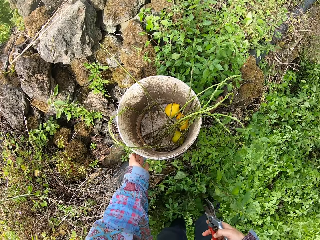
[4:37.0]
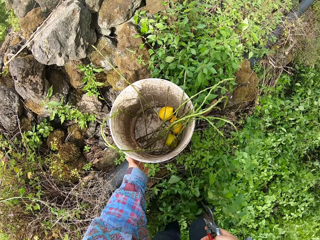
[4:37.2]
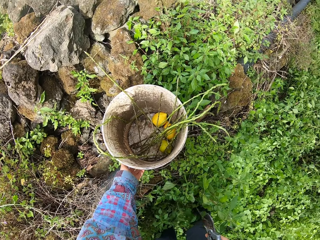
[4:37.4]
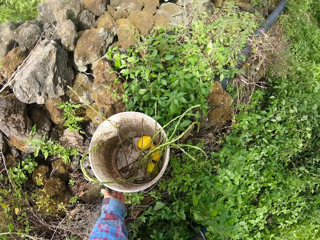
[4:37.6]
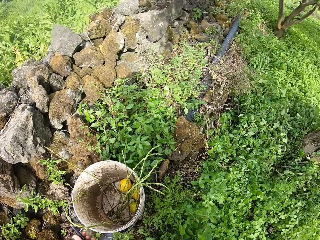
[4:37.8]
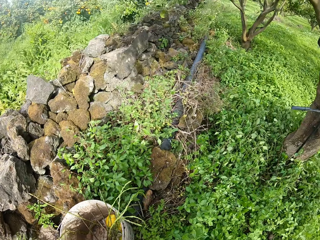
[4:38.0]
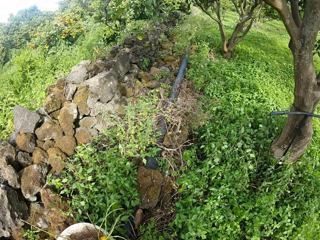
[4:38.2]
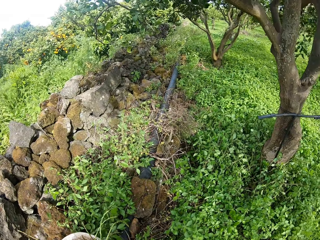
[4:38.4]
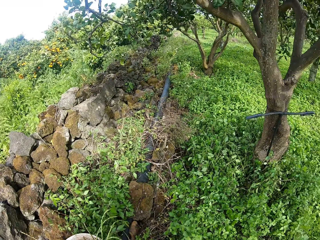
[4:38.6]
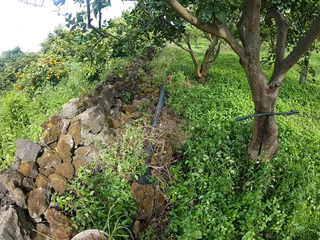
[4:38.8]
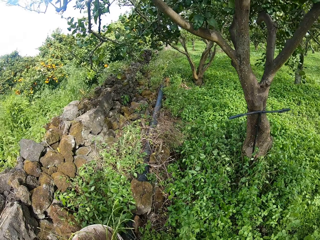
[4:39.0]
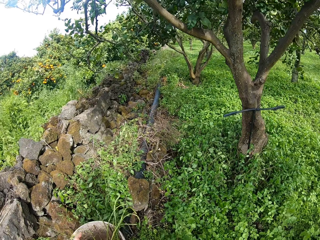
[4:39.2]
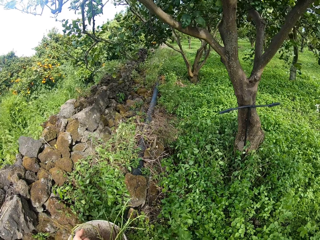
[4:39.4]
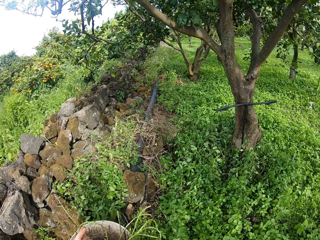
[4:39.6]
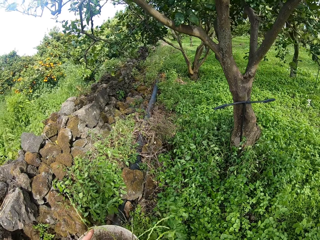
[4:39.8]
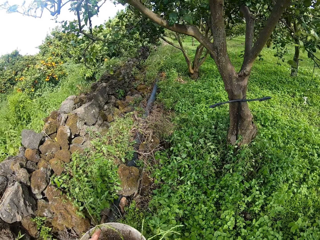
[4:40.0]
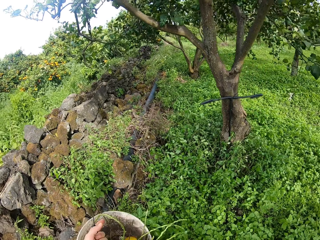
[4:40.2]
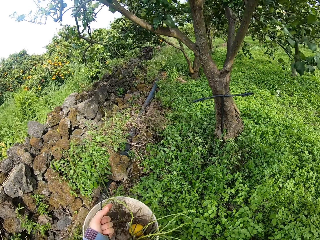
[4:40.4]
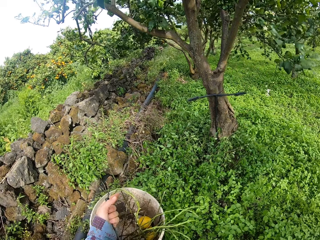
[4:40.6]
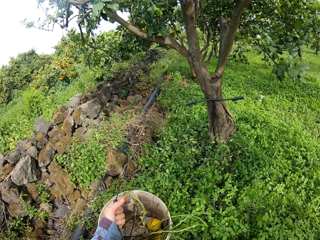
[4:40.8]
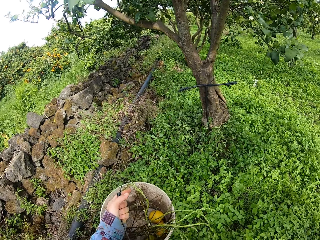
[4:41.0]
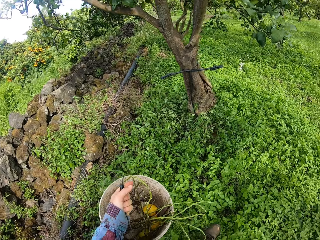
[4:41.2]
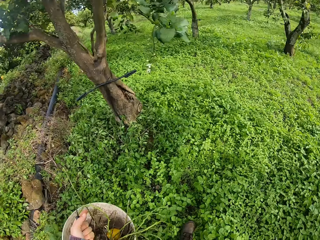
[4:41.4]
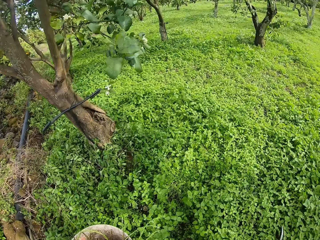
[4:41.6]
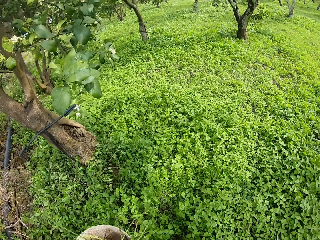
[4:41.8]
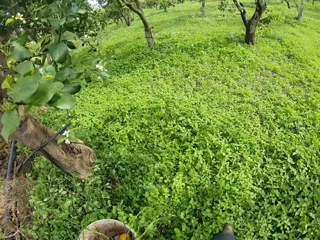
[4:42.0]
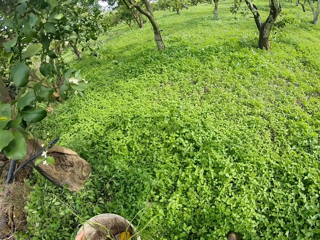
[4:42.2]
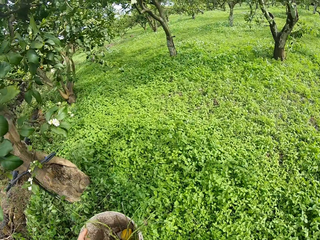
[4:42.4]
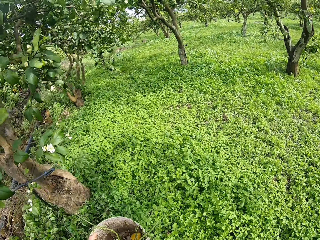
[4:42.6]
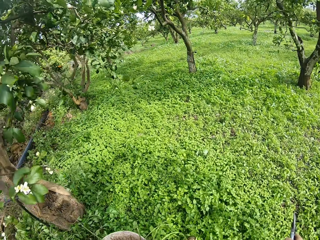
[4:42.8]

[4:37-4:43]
The camera wearer carries the bucket to another part of the farm with his left hand. He picks up the bucket. He walks in the farm.

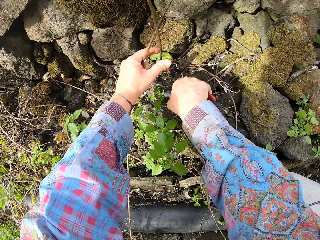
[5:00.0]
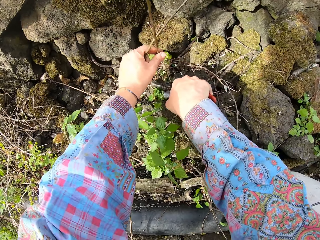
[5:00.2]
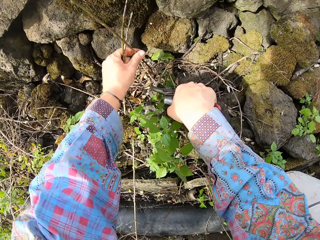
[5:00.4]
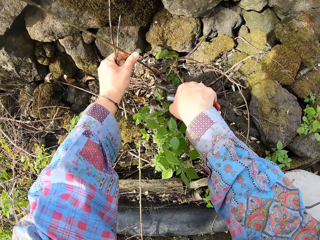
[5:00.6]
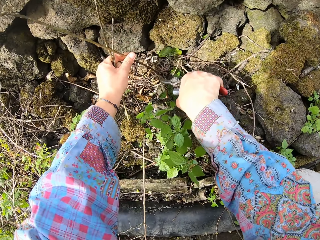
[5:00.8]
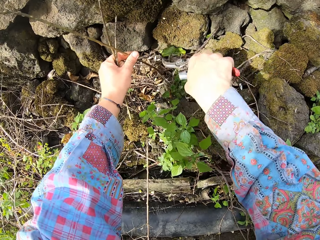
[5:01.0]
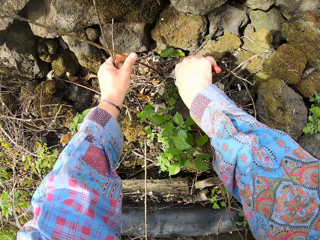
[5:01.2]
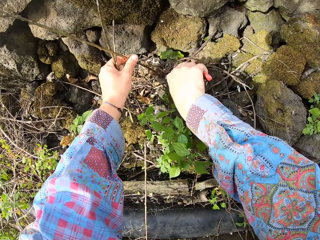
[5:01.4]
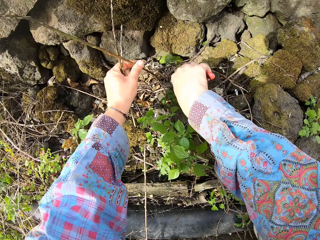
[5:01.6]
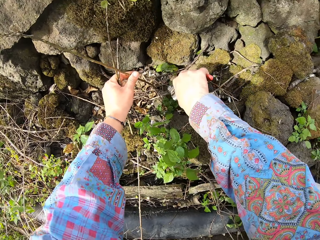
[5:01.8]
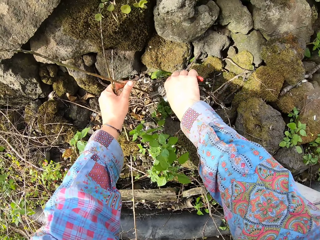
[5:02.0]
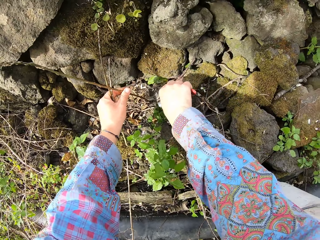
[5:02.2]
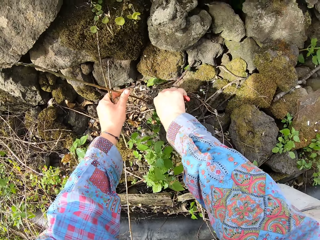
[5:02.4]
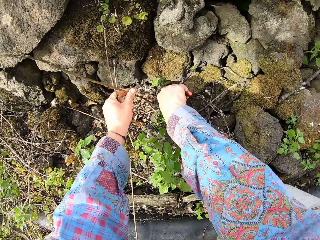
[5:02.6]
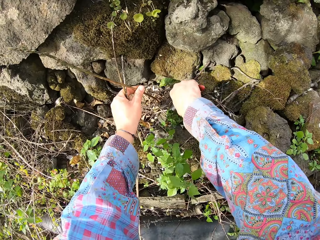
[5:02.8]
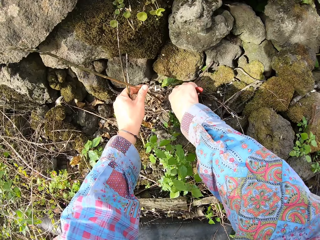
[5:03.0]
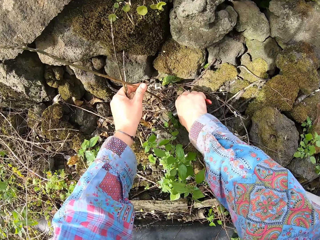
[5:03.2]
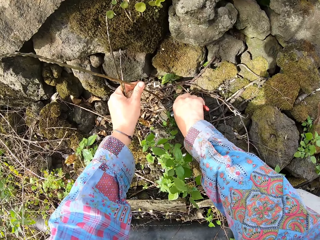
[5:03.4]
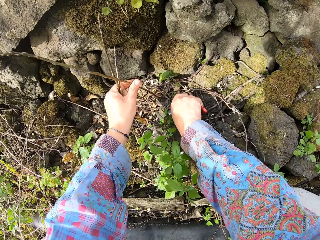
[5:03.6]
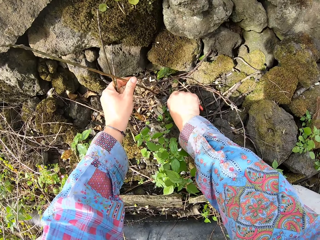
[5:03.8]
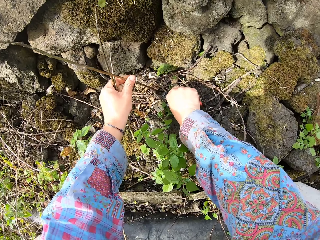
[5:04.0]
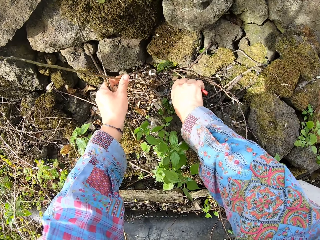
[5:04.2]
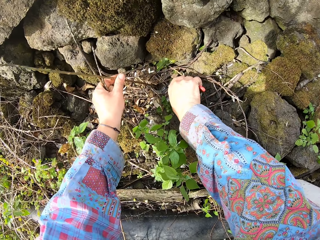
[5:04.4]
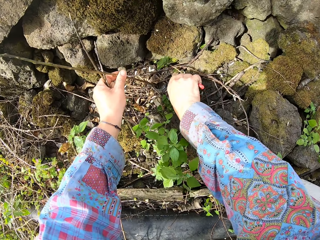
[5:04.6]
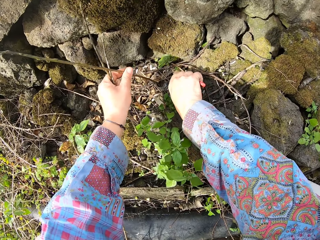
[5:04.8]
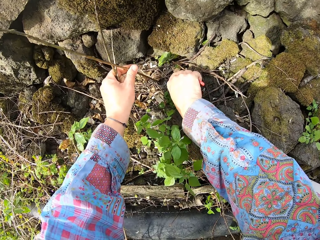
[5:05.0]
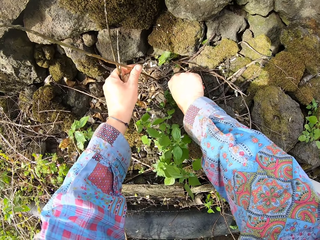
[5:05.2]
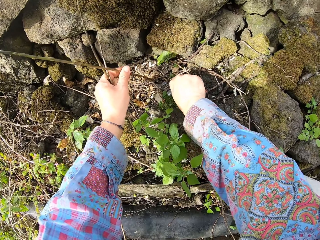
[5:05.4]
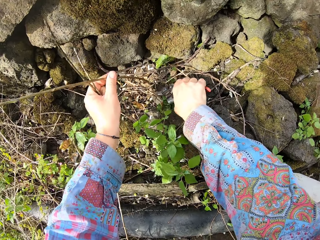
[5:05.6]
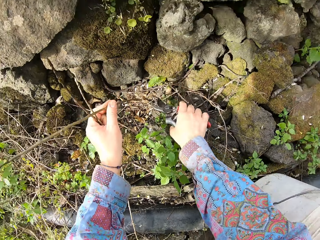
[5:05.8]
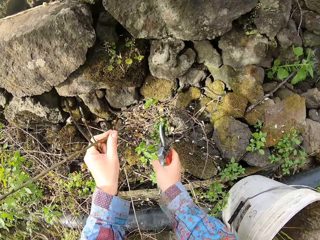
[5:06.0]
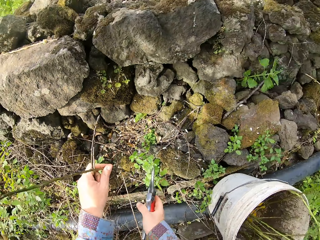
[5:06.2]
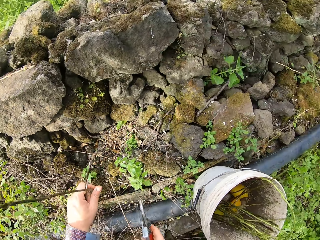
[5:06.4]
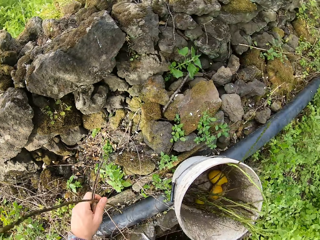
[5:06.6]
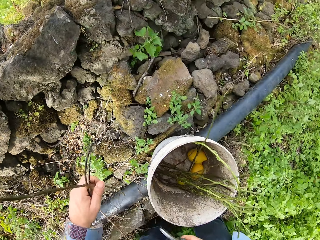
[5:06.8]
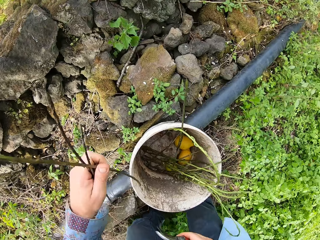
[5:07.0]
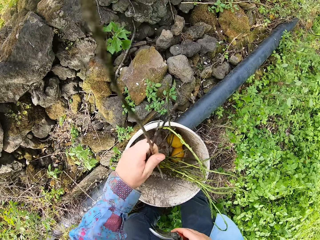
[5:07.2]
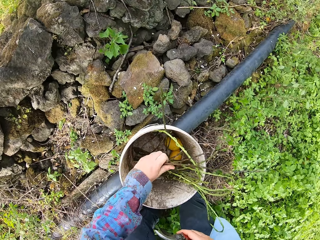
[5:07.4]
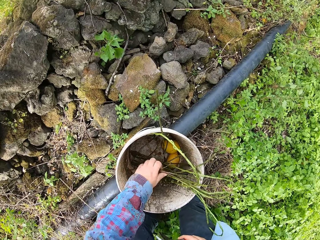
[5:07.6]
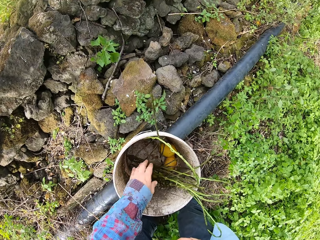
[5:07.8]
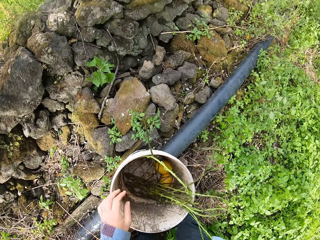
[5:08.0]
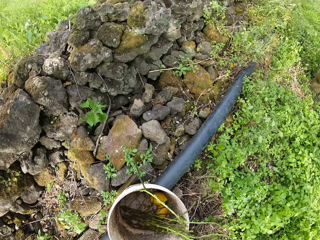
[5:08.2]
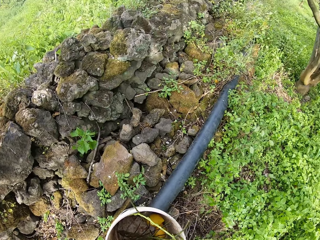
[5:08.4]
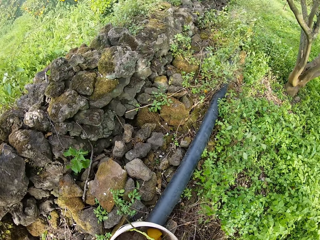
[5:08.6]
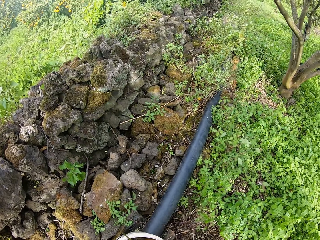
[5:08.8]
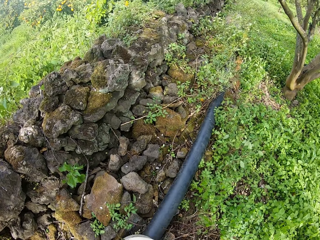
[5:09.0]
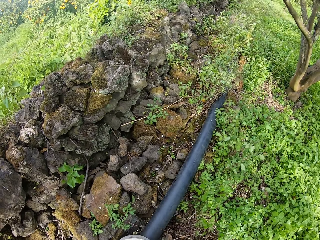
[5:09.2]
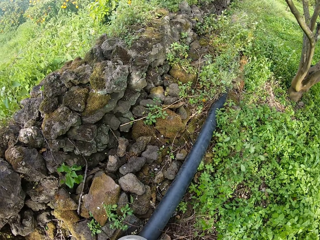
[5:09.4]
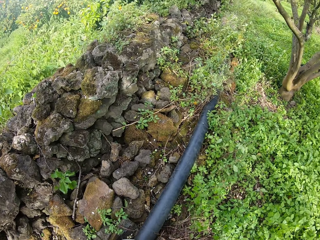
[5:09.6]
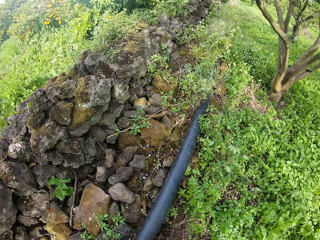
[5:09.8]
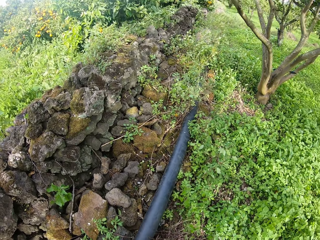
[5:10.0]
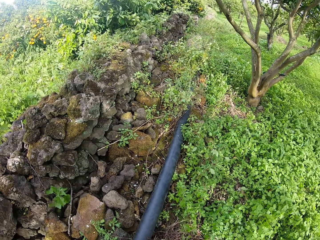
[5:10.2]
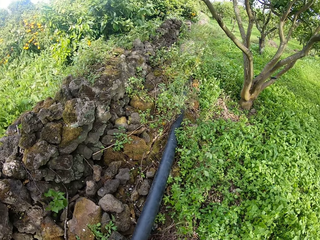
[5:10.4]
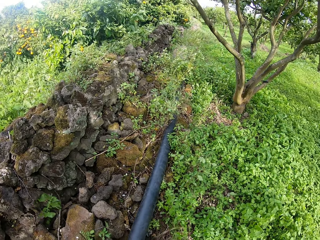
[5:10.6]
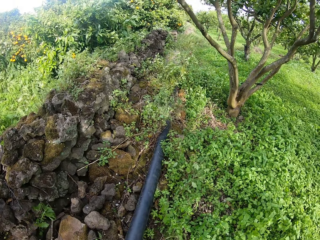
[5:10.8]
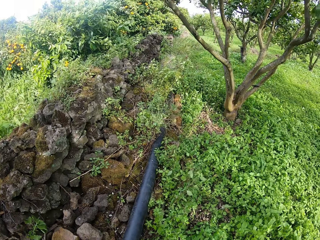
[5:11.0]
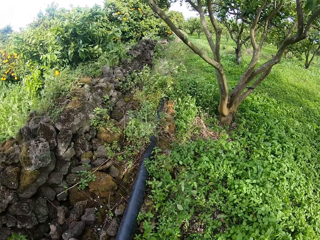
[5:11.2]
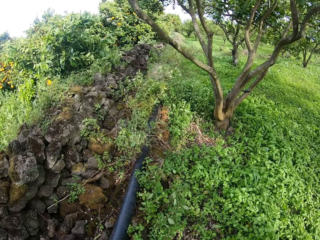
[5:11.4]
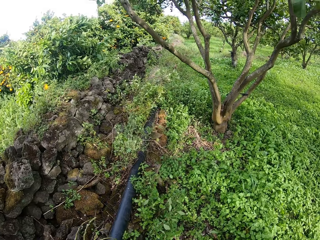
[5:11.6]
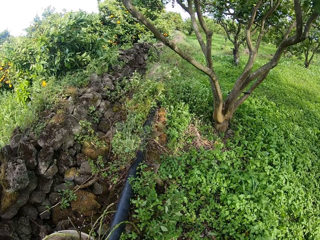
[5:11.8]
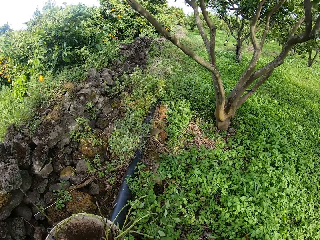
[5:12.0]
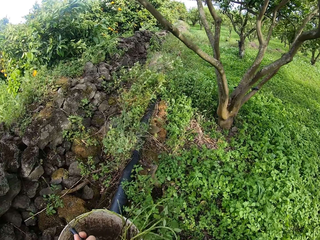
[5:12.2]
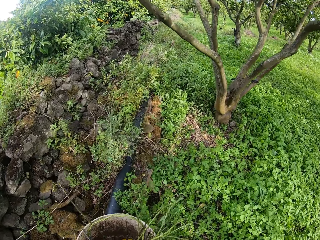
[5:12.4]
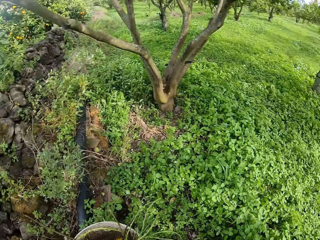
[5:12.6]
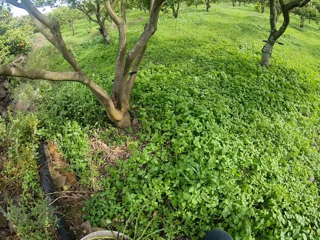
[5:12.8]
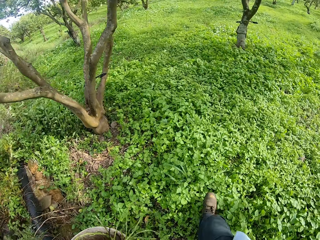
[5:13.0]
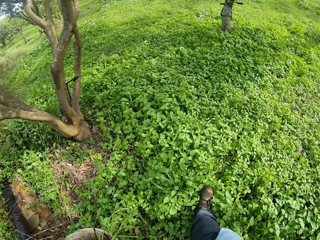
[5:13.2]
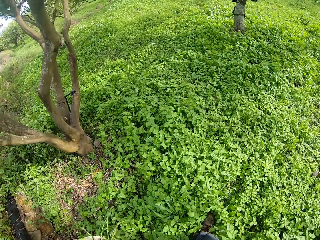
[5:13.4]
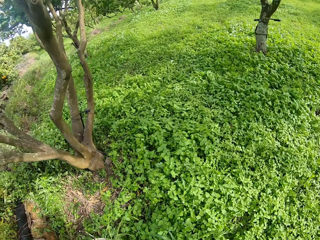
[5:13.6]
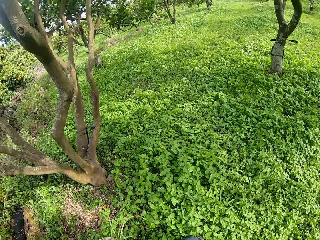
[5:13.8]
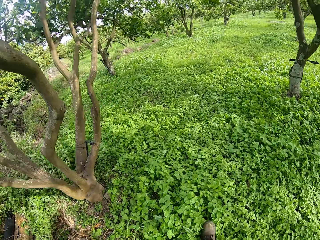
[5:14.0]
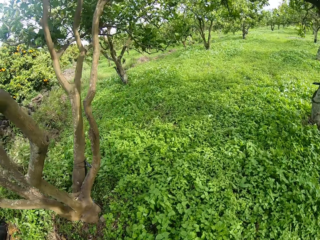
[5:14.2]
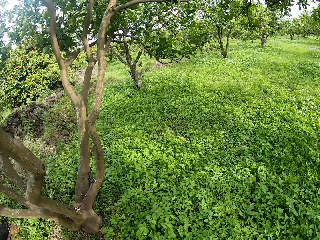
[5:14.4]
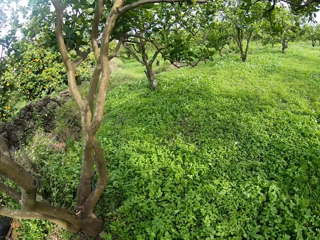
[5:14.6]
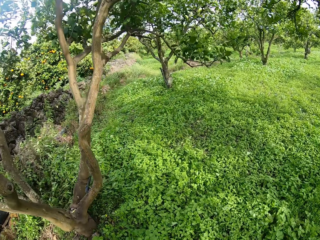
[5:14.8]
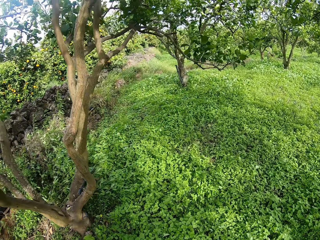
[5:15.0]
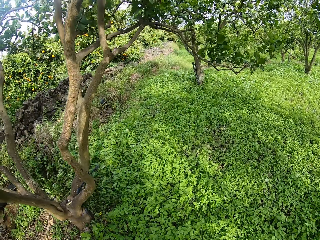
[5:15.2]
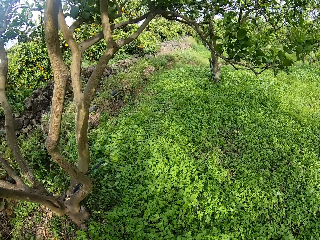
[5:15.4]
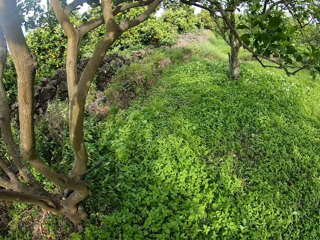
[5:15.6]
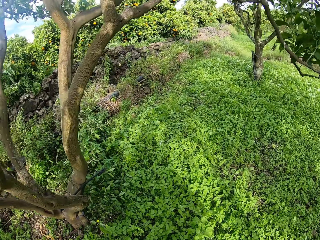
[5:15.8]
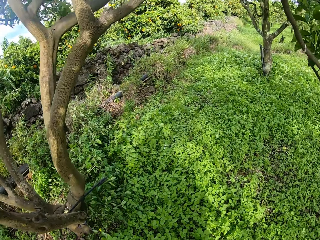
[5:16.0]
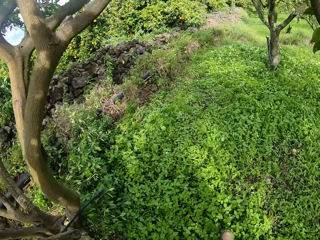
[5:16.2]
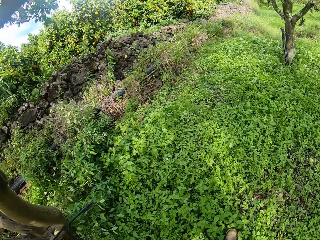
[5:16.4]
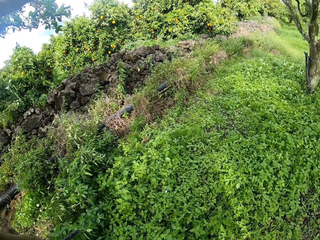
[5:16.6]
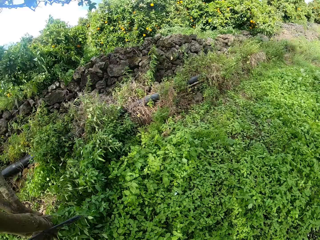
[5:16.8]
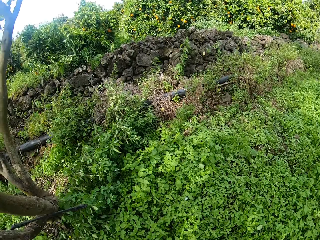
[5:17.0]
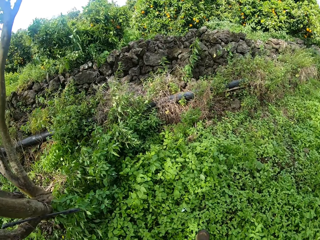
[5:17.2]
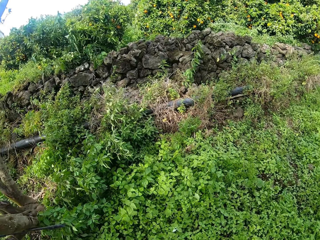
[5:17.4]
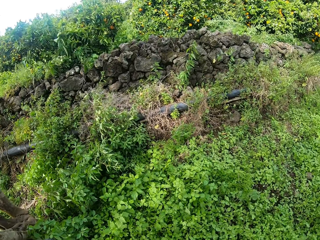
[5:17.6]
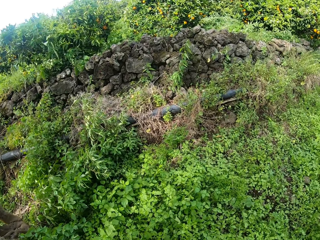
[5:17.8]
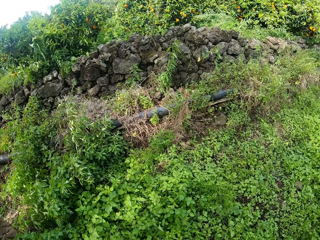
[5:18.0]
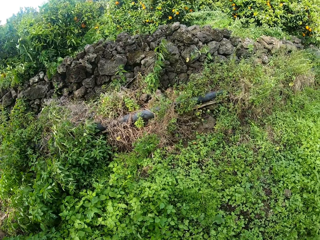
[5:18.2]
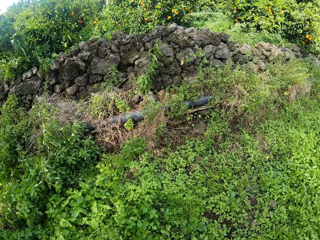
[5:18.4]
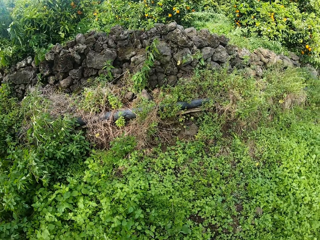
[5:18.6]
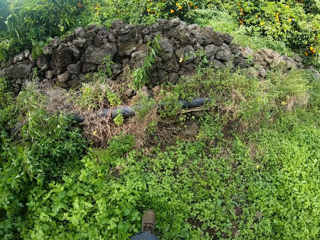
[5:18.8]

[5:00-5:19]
The camera wearer cuts a plant. He drops the plants in his left hand in the bucket. He walks to another part of the farm with the bucket in his left hand.
